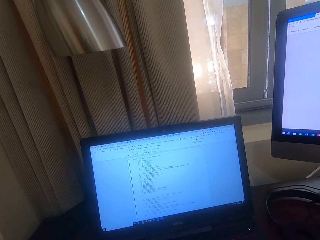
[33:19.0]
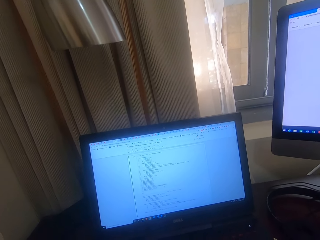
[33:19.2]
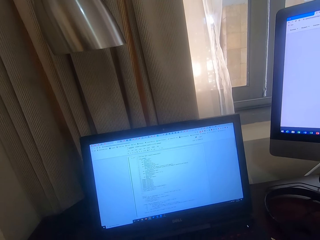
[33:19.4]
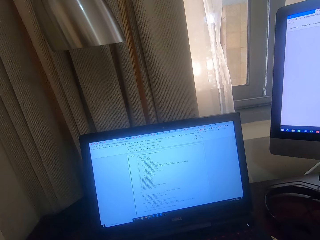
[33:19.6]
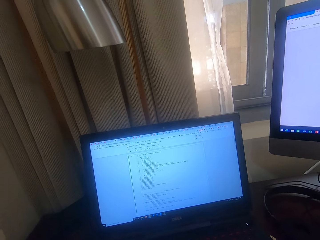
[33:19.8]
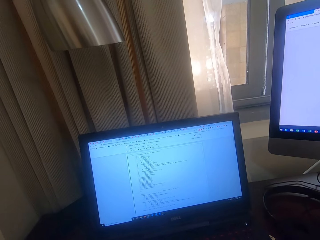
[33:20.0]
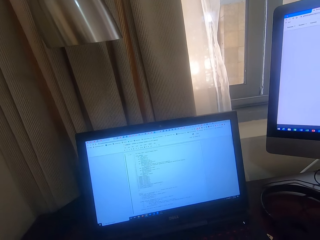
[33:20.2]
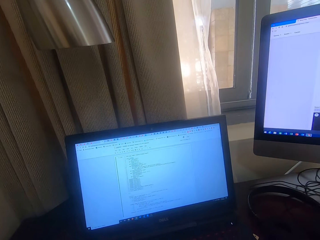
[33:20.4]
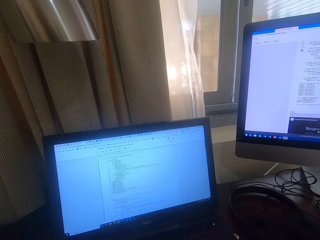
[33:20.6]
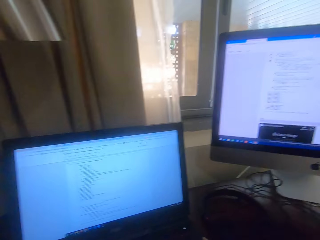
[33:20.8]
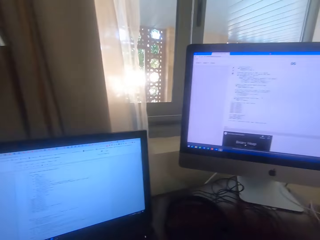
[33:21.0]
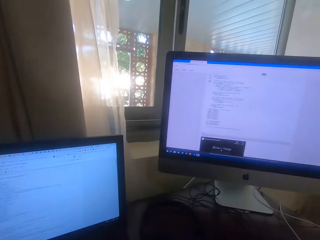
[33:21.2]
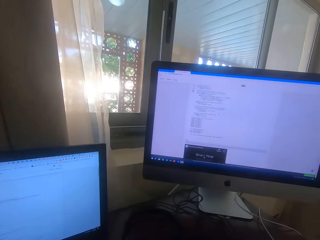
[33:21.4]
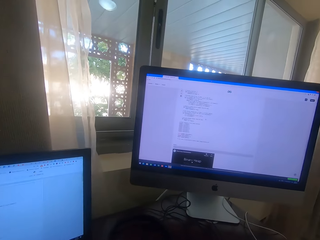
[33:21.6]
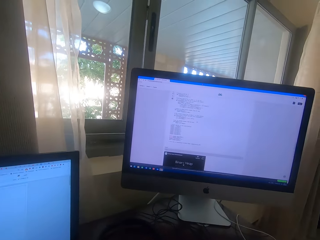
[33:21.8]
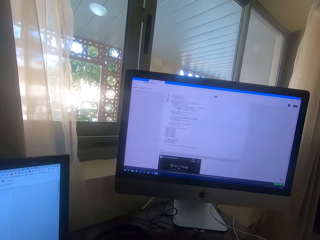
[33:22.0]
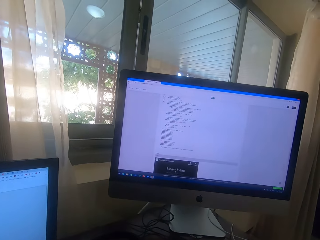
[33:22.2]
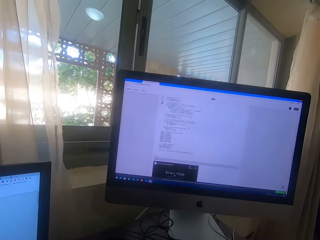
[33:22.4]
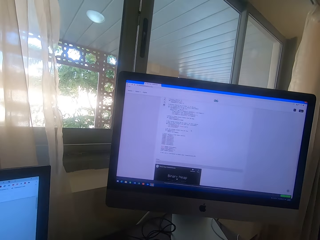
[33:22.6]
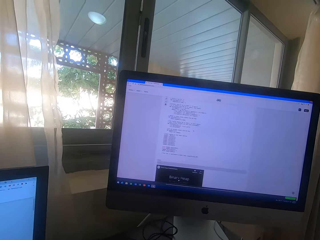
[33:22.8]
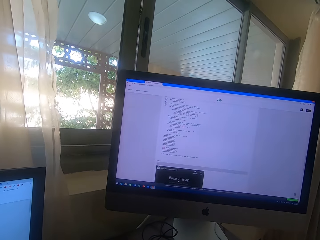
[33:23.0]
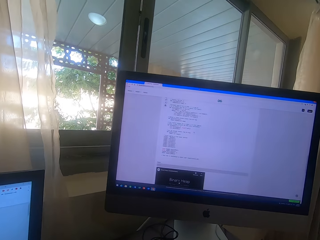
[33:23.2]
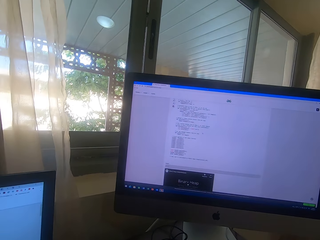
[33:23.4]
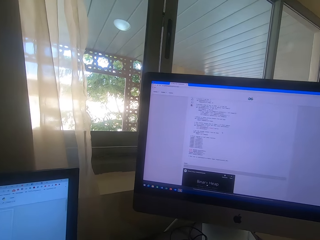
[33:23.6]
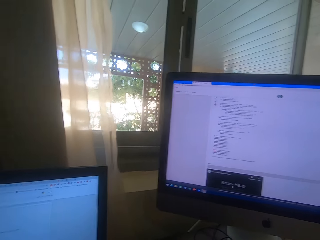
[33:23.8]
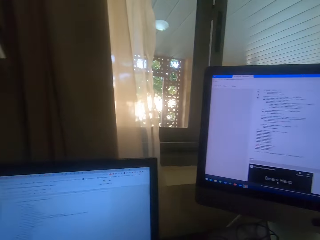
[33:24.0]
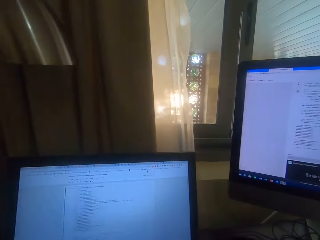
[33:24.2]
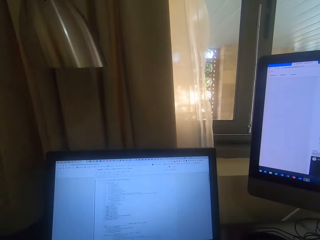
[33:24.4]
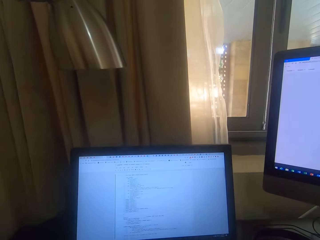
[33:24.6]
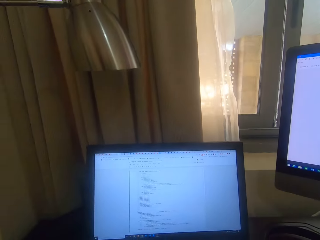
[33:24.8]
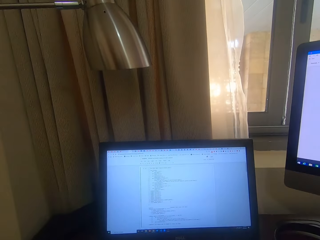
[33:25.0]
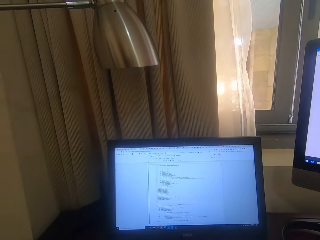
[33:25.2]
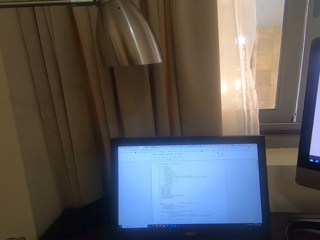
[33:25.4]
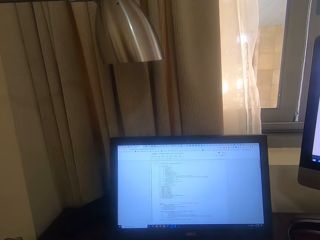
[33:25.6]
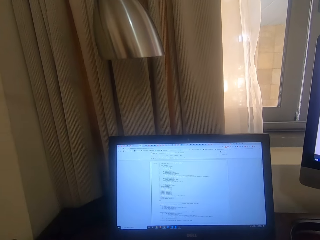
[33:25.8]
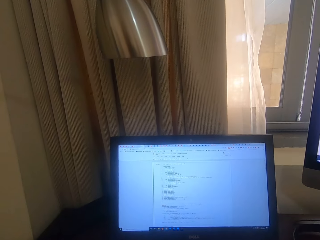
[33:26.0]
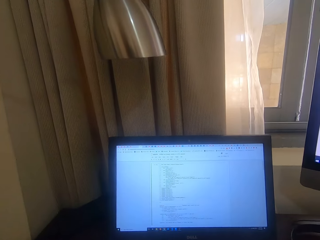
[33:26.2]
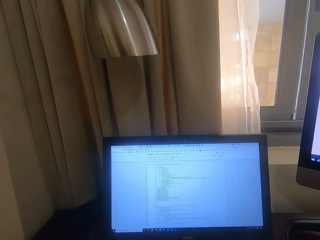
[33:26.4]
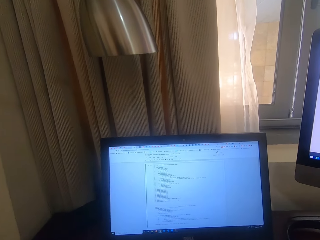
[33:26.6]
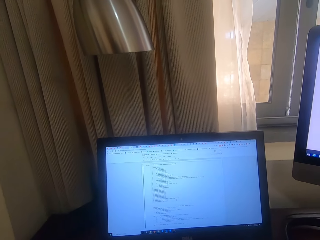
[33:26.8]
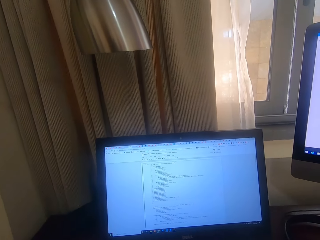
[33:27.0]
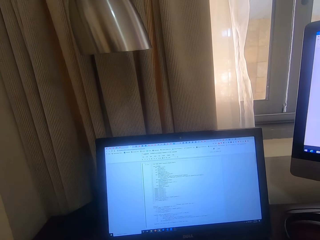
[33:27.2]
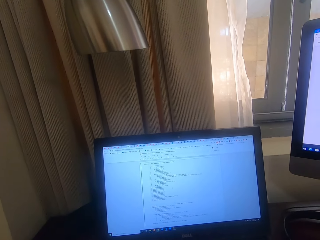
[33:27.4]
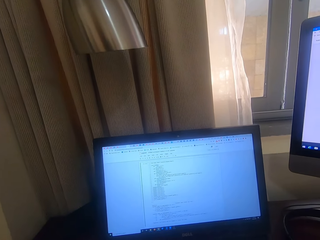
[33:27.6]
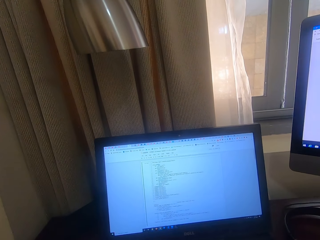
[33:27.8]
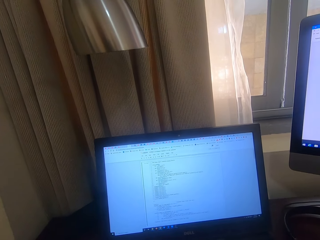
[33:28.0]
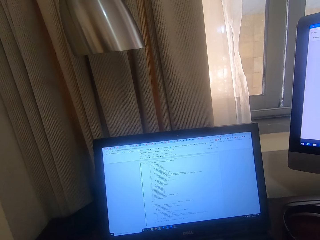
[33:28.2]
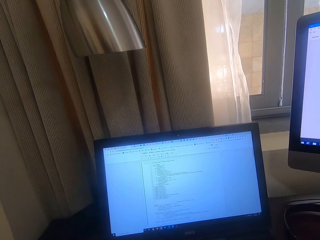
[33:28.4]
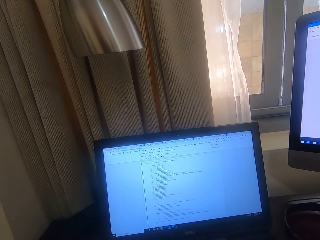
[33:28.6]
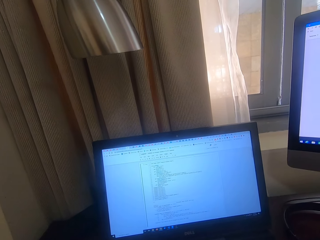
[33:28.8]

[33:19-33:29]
The camera wearer looks at the desktop on his right. He looks at the desktop in front of him.

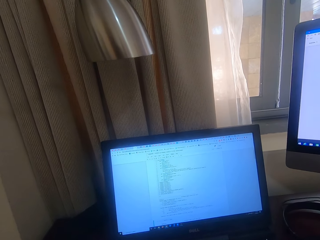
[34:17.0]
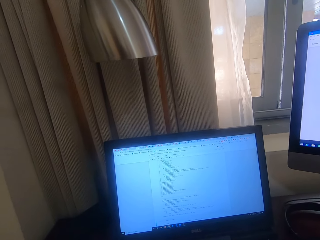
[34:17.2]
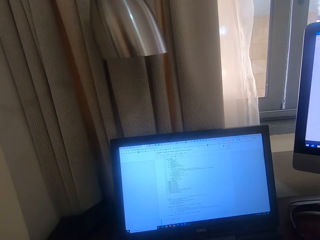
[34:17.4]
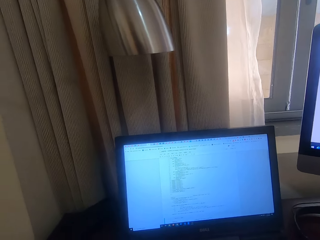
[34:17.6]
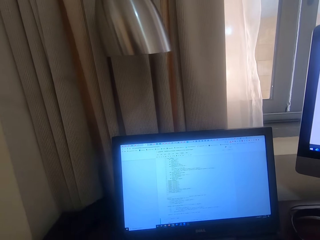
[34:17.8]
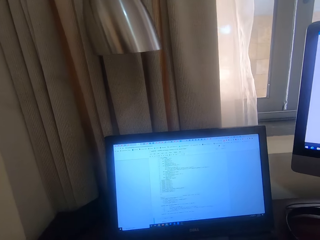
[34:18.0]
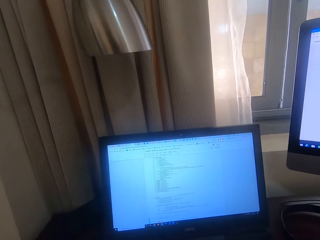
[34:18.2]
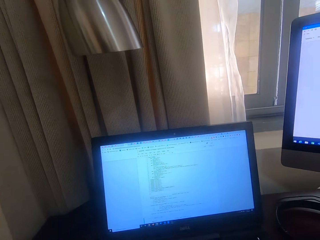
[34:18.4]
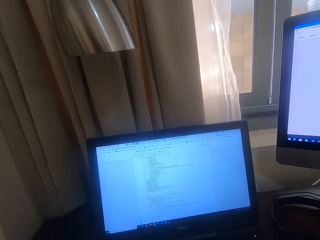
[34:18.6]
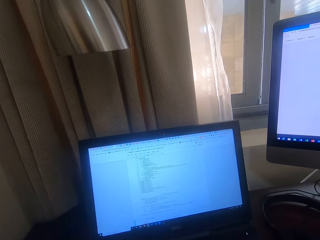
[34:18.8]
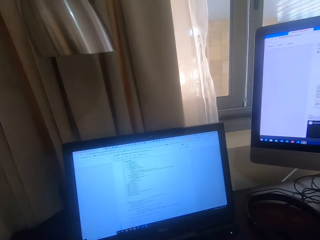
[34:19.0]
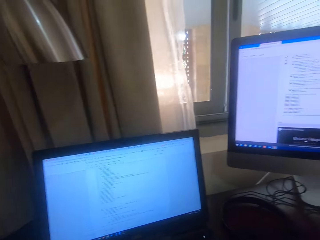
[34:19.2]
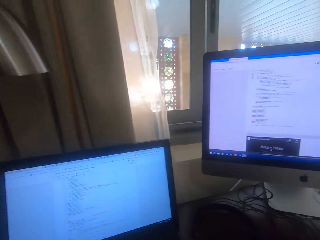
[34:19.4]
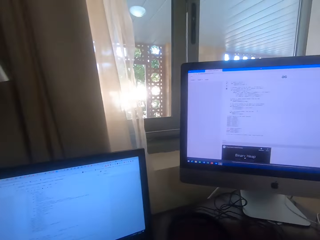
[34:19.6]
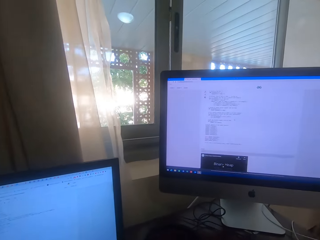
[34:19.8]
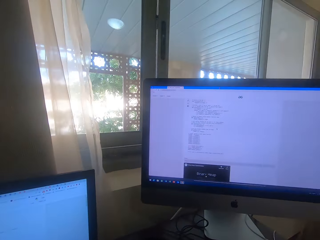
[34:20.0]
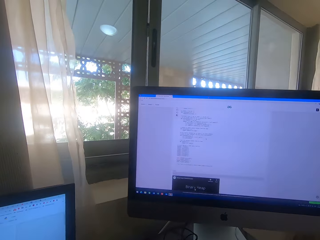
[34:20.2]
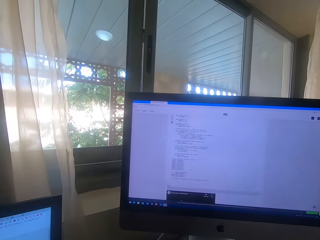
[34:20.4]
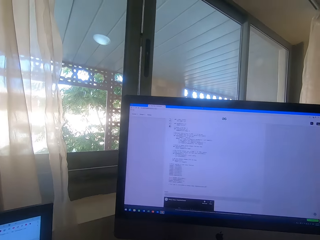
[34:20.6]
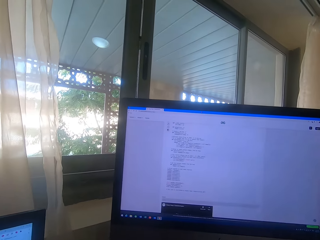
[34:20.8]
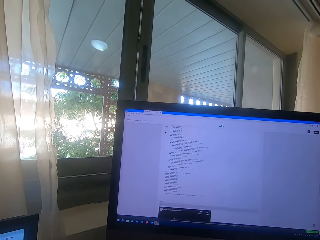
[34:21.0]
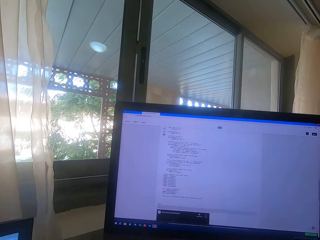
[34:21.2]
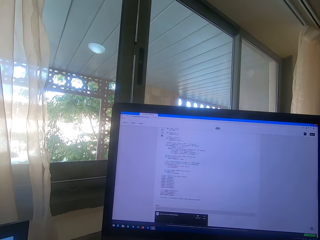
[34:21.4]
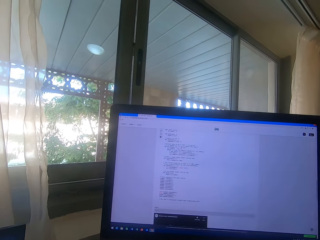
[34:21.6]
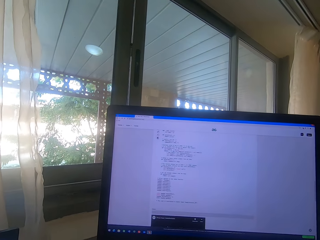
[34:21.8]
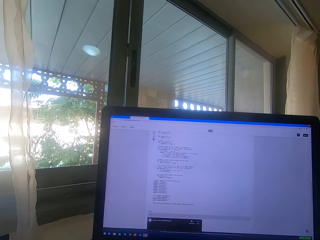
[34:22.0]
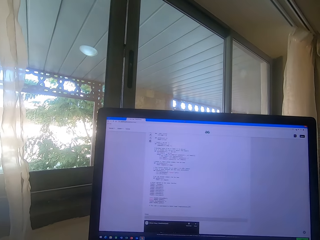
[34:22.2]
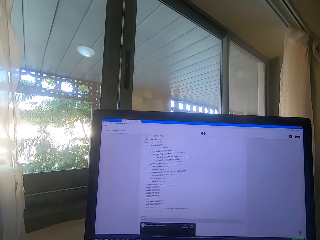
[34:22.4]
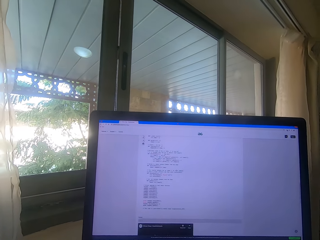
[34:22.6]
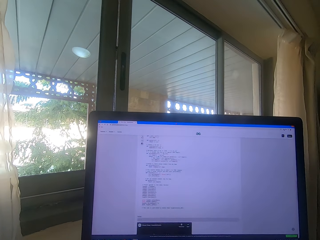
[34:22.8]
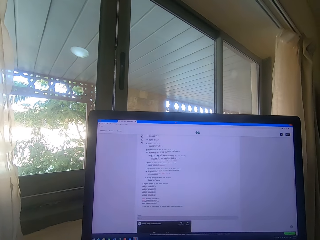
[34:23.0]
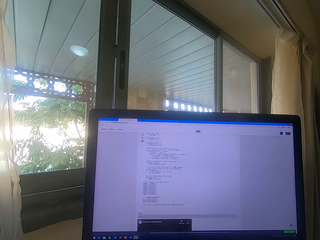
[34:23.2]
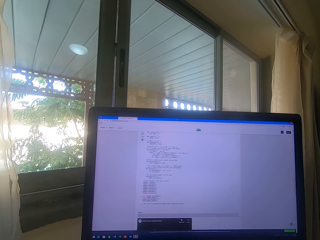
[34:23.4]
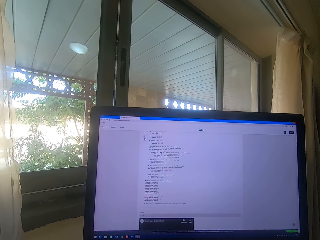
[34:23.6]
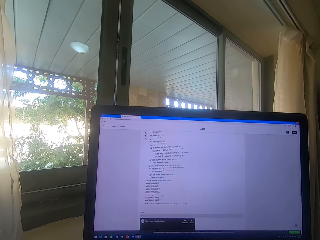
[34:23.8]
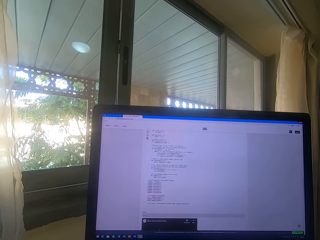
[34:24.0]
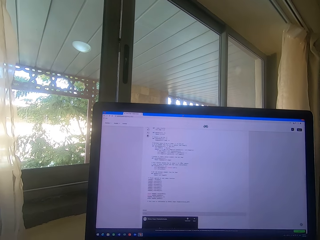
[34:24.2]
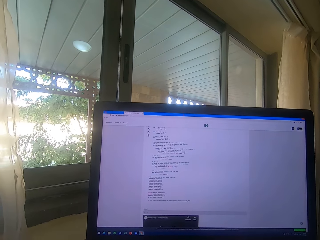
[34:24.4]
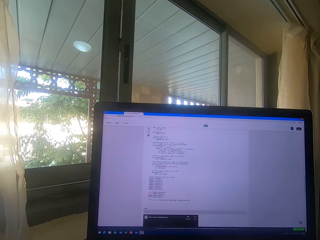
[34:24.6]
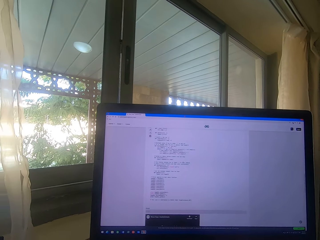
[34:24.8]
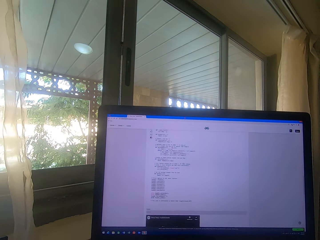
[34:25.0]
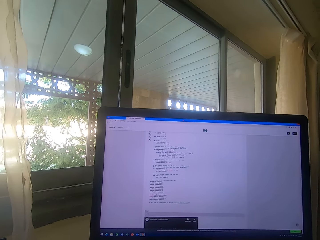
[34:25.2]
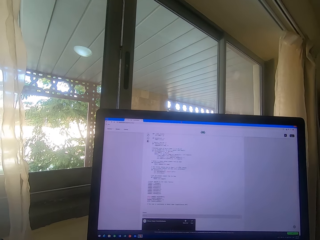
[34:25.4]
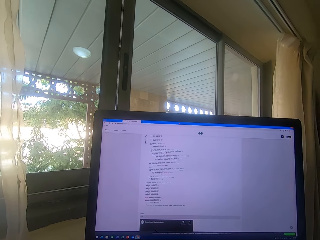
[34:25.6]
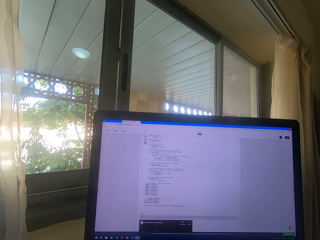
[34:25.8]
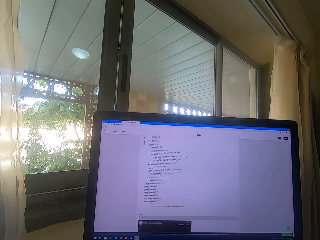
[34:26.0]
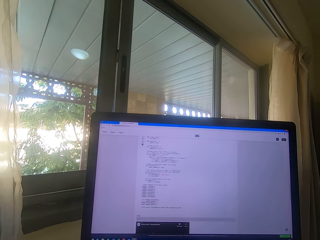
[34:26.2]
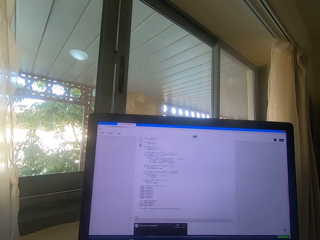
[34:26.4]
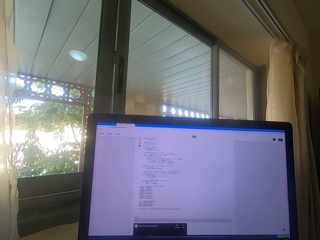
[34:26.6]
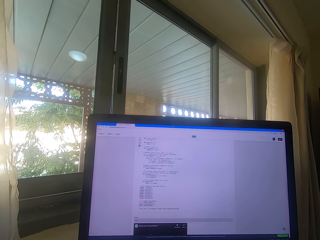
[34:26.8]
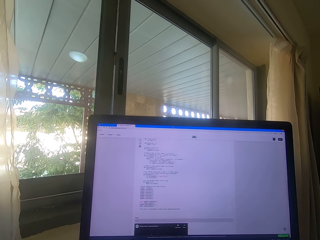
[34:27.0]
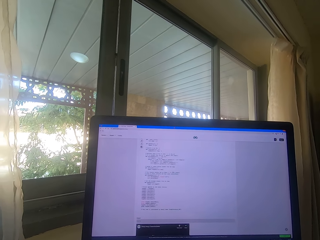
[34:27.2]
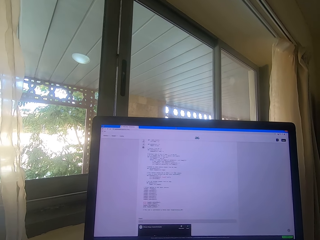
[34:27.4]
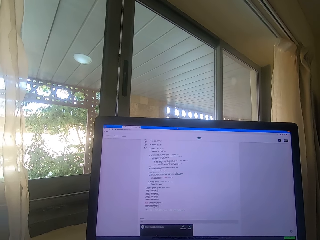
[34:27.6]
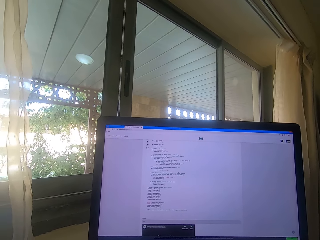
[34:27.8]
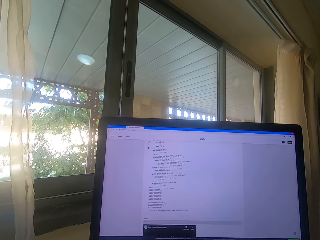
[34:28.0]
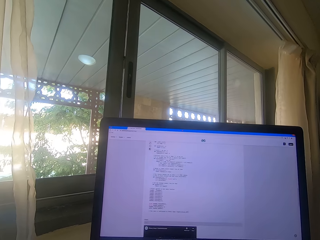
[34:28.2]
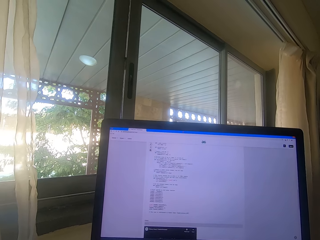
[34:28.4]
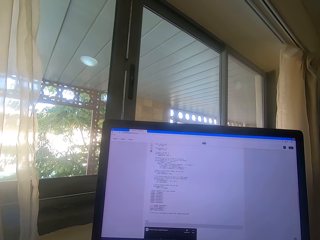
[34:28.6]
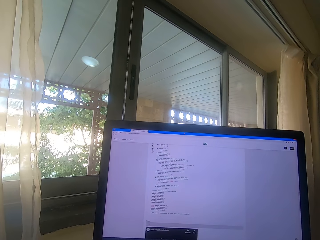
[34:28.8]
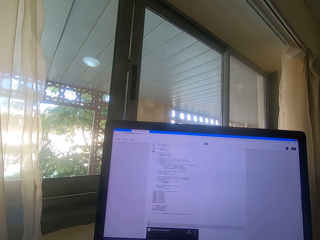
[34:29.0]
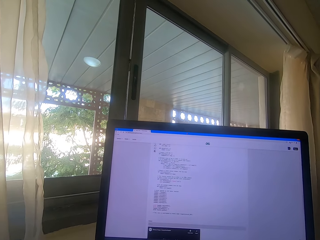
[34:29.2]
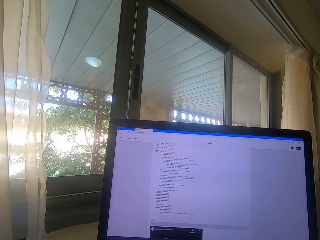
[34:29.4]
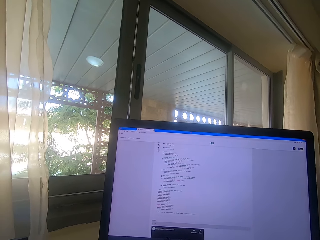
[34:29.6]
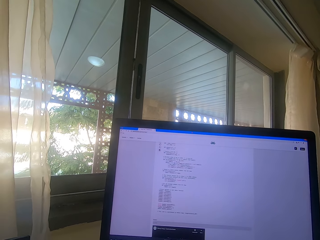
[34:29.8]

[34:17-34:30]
The camera wearer looks at the desktop on his right.
